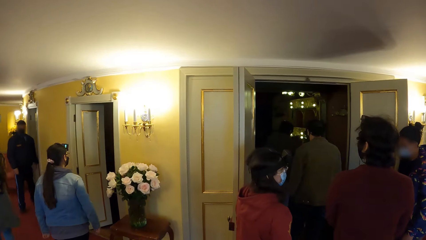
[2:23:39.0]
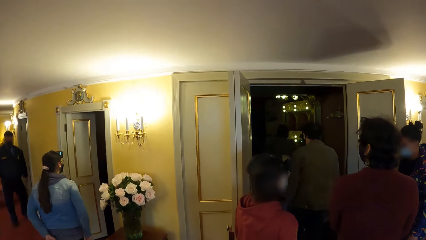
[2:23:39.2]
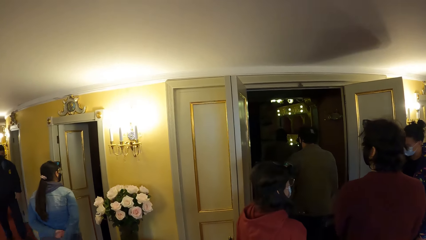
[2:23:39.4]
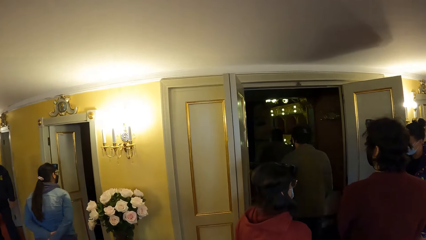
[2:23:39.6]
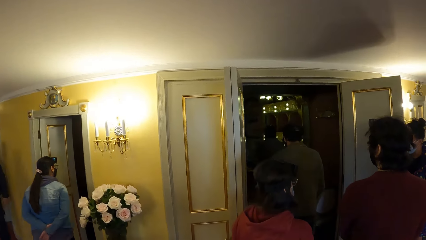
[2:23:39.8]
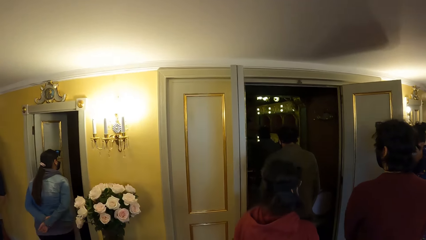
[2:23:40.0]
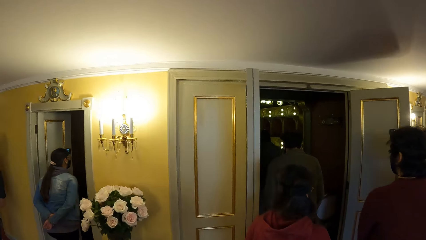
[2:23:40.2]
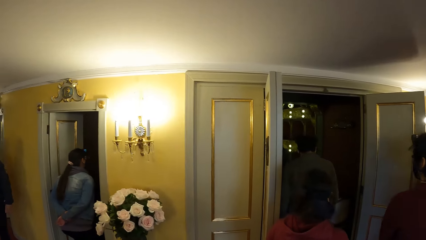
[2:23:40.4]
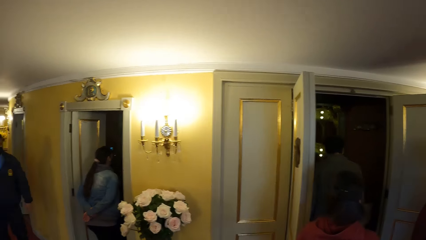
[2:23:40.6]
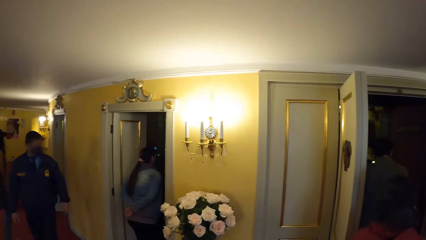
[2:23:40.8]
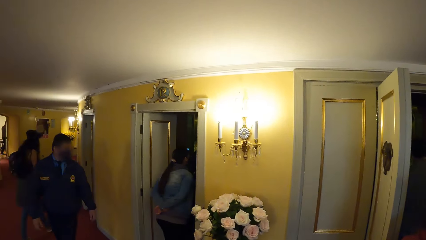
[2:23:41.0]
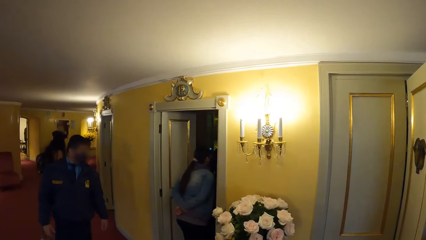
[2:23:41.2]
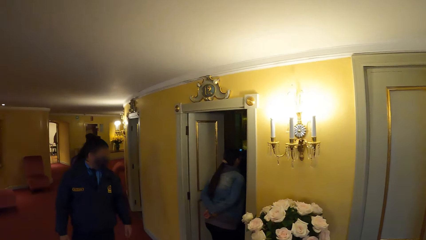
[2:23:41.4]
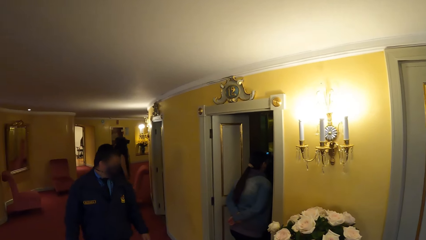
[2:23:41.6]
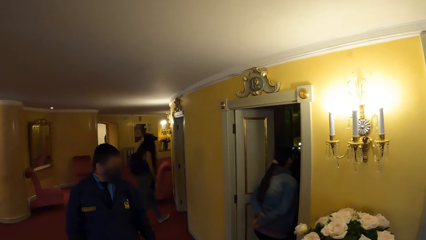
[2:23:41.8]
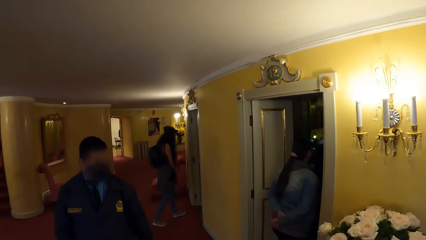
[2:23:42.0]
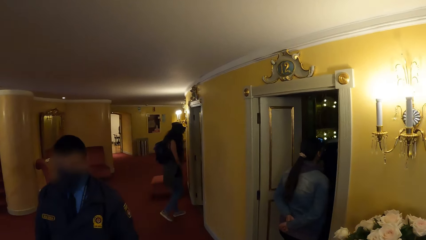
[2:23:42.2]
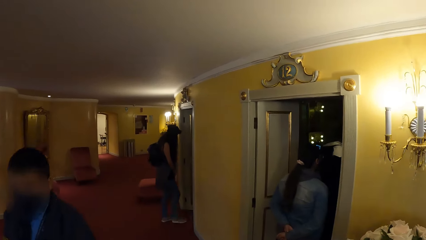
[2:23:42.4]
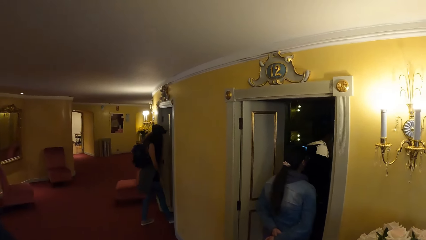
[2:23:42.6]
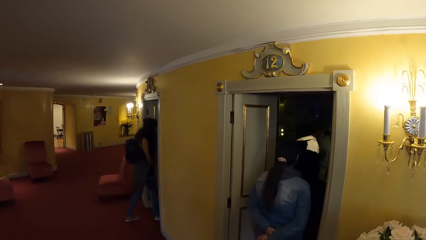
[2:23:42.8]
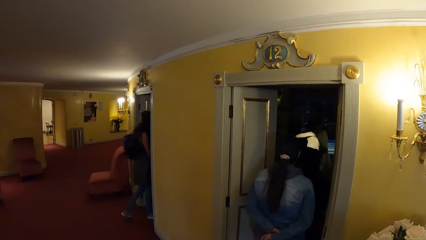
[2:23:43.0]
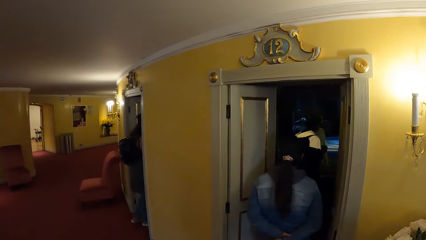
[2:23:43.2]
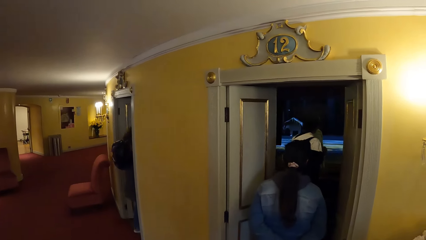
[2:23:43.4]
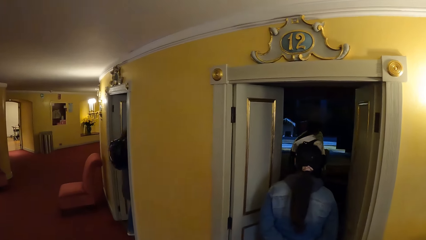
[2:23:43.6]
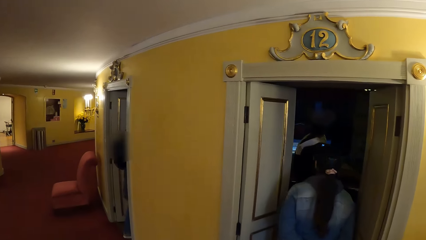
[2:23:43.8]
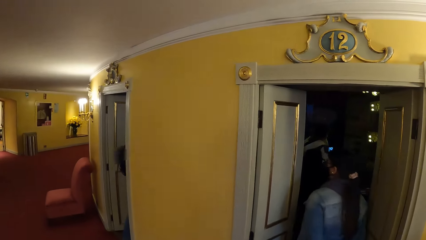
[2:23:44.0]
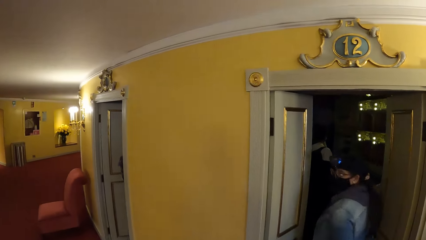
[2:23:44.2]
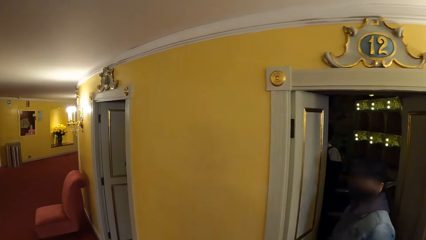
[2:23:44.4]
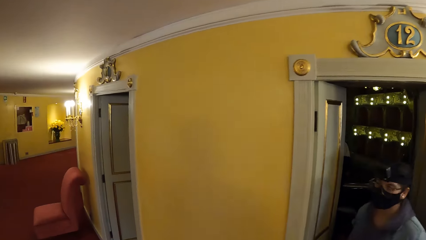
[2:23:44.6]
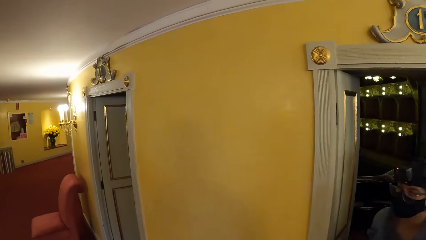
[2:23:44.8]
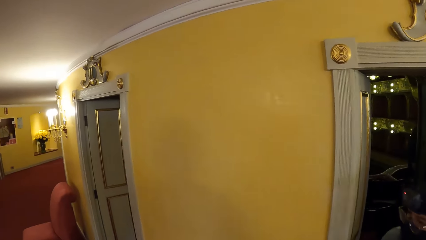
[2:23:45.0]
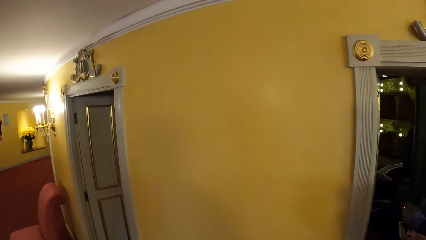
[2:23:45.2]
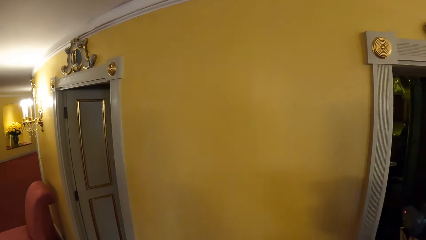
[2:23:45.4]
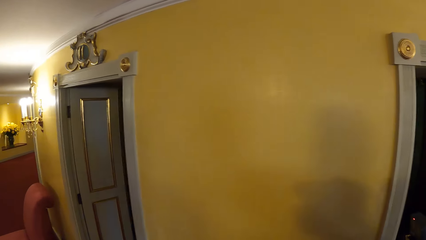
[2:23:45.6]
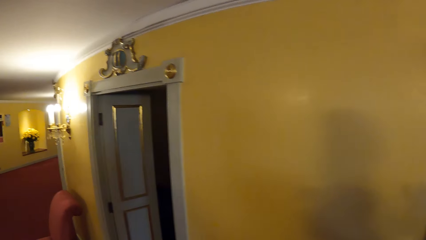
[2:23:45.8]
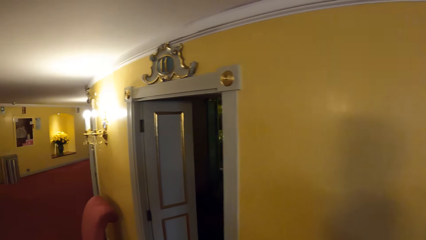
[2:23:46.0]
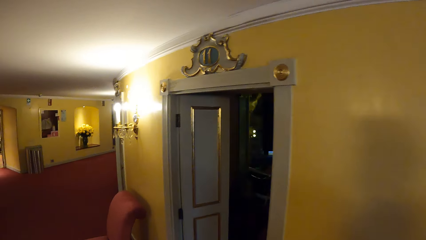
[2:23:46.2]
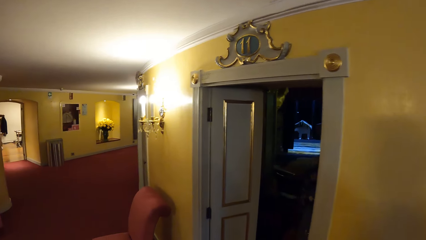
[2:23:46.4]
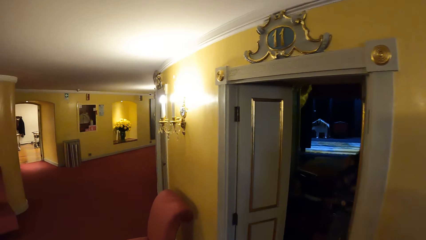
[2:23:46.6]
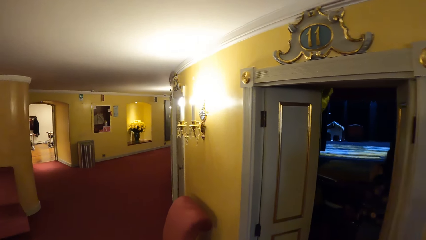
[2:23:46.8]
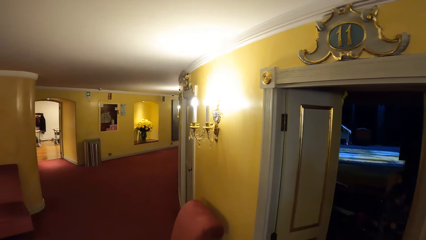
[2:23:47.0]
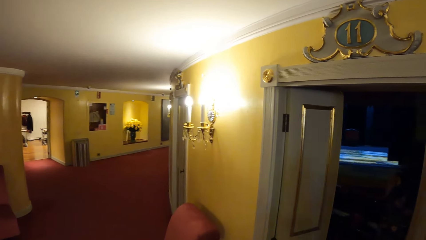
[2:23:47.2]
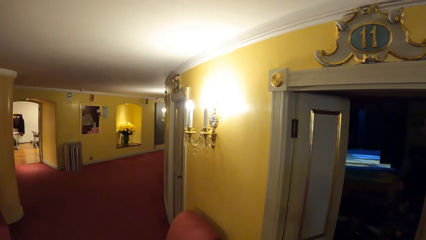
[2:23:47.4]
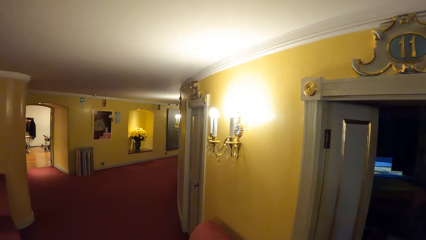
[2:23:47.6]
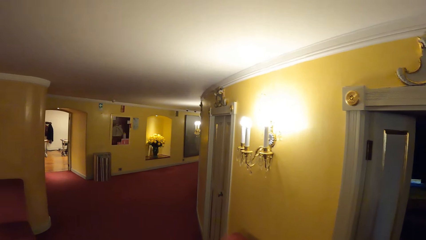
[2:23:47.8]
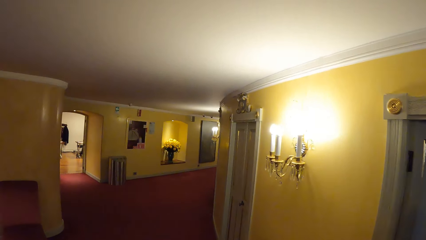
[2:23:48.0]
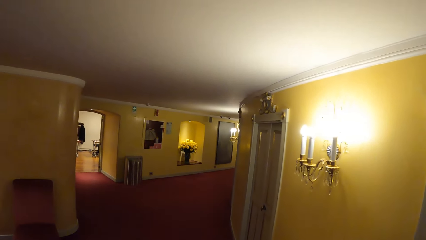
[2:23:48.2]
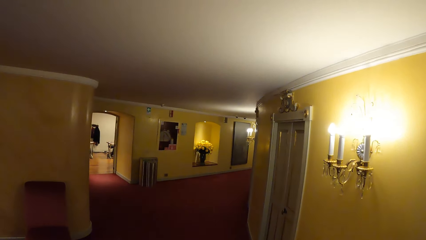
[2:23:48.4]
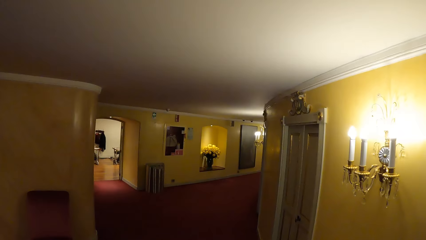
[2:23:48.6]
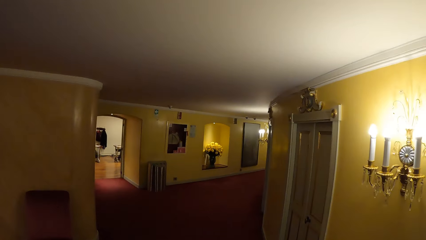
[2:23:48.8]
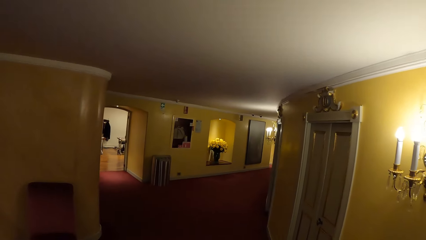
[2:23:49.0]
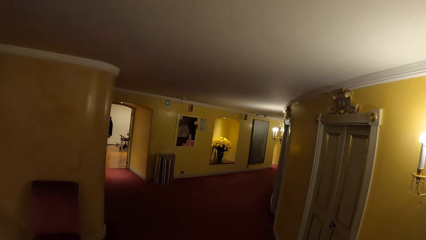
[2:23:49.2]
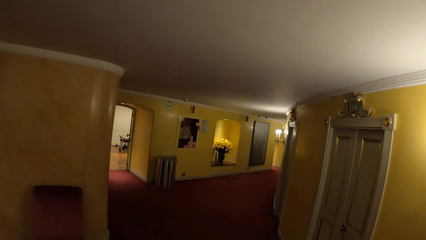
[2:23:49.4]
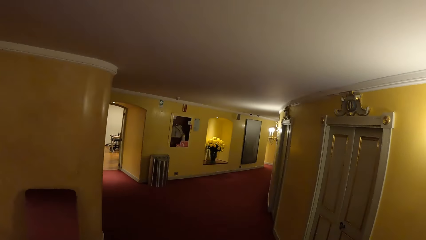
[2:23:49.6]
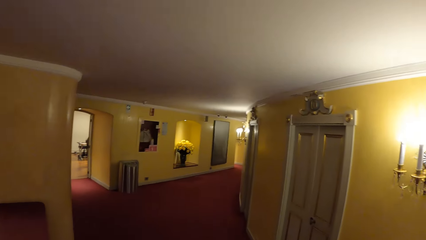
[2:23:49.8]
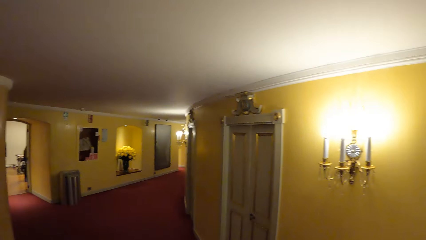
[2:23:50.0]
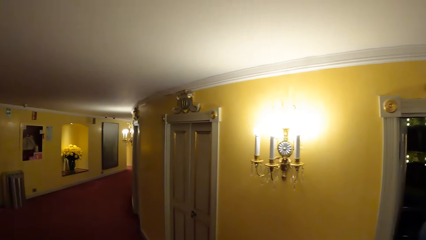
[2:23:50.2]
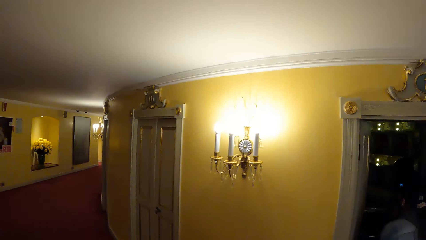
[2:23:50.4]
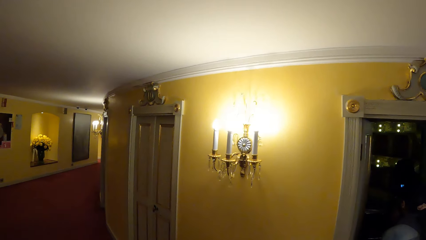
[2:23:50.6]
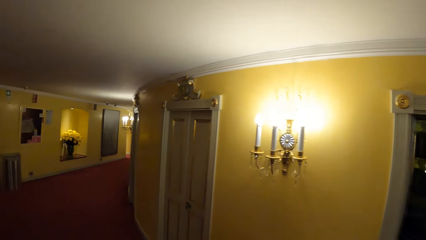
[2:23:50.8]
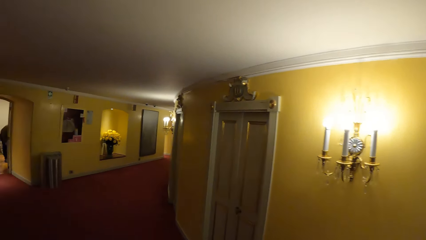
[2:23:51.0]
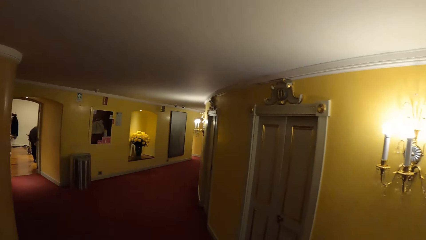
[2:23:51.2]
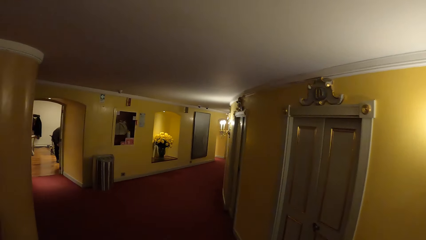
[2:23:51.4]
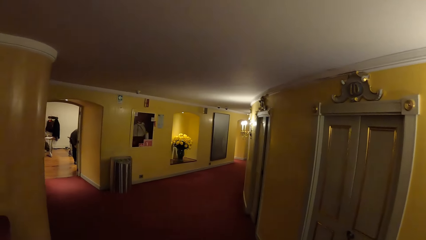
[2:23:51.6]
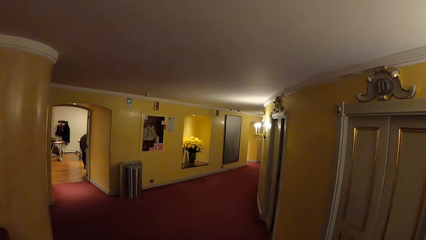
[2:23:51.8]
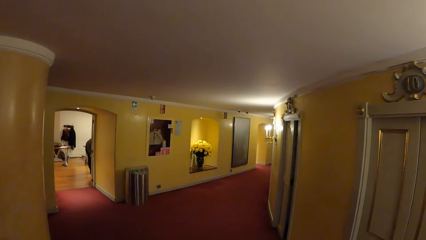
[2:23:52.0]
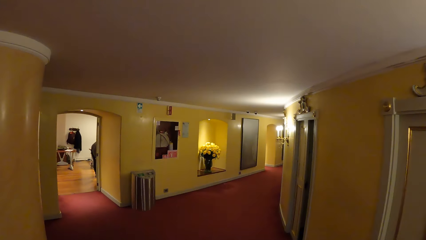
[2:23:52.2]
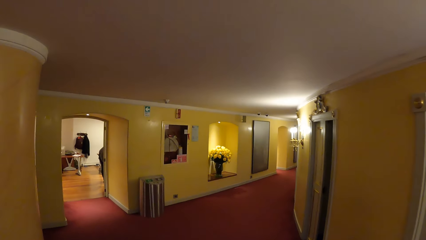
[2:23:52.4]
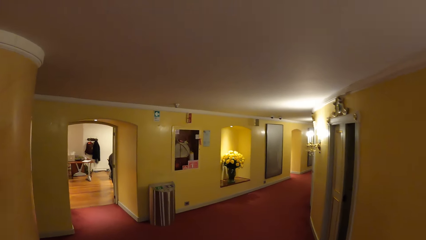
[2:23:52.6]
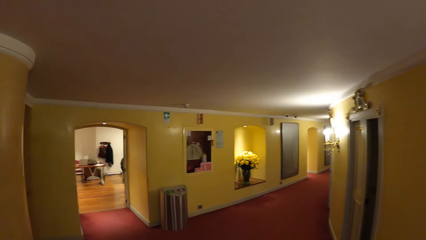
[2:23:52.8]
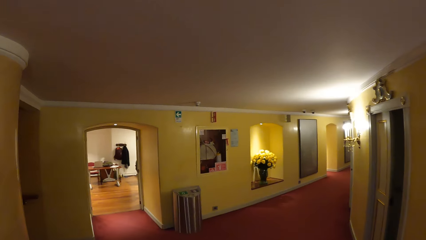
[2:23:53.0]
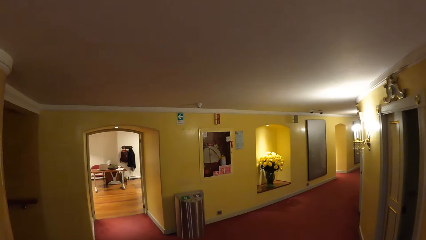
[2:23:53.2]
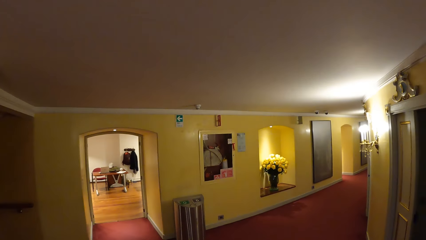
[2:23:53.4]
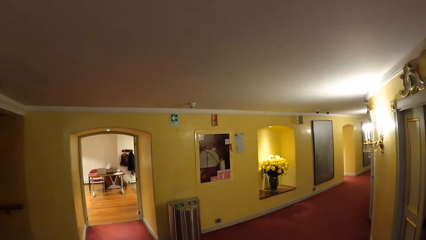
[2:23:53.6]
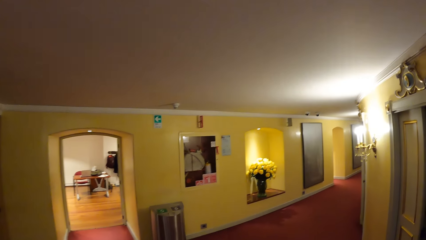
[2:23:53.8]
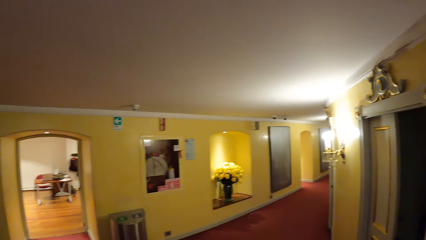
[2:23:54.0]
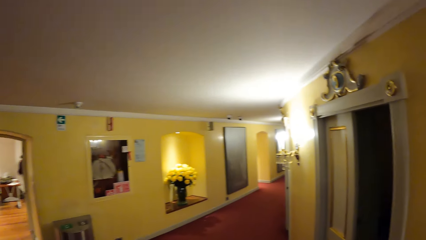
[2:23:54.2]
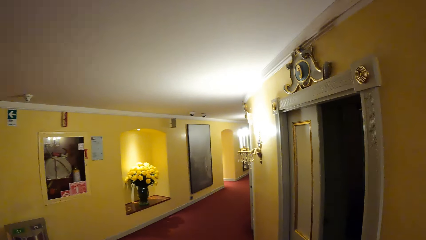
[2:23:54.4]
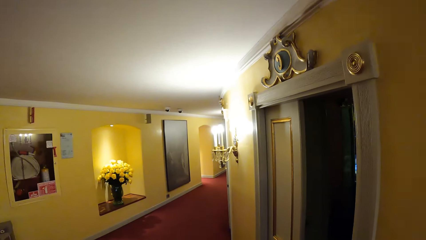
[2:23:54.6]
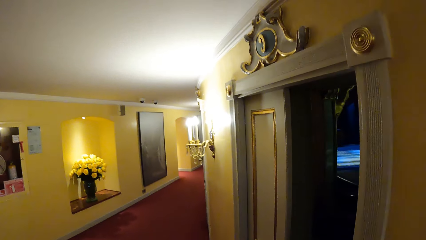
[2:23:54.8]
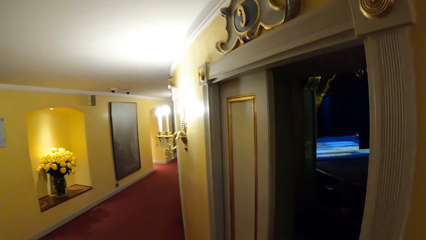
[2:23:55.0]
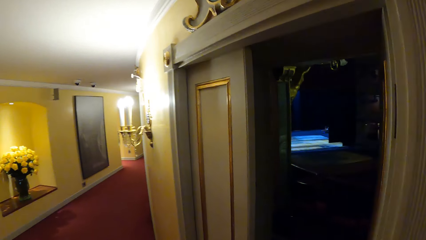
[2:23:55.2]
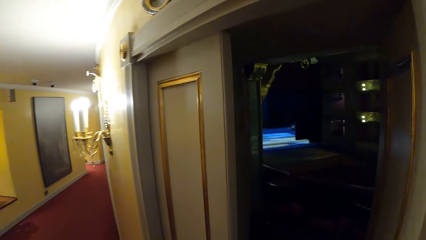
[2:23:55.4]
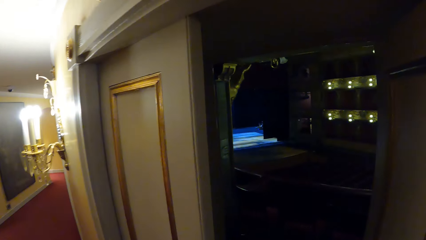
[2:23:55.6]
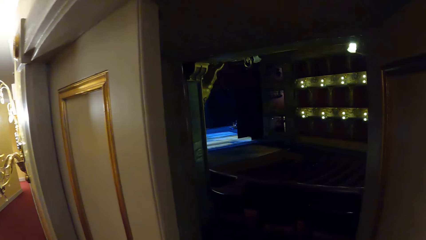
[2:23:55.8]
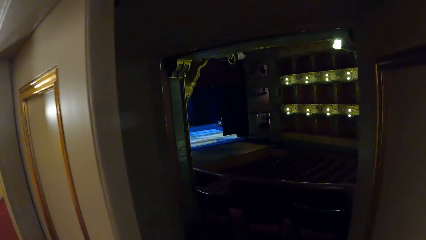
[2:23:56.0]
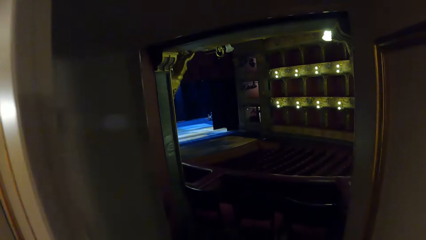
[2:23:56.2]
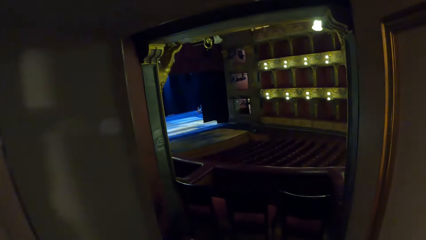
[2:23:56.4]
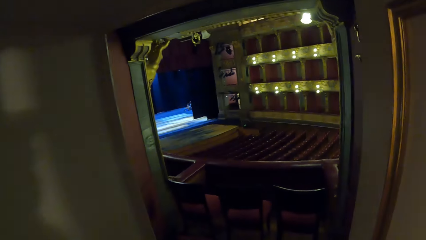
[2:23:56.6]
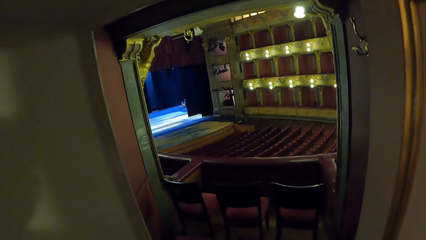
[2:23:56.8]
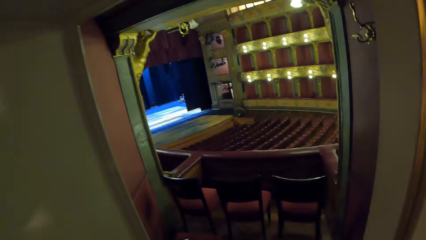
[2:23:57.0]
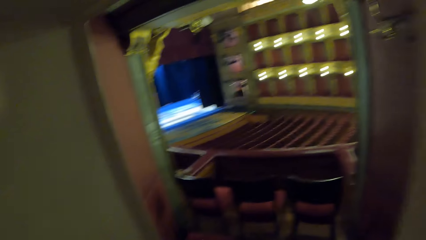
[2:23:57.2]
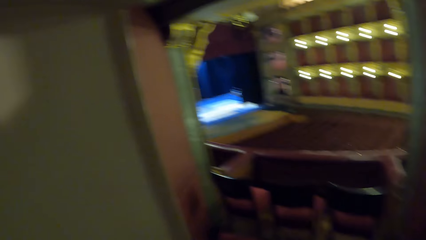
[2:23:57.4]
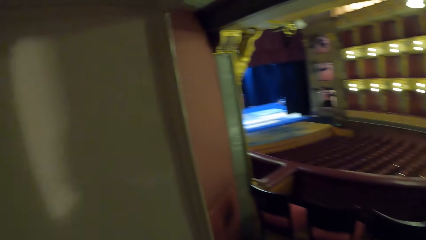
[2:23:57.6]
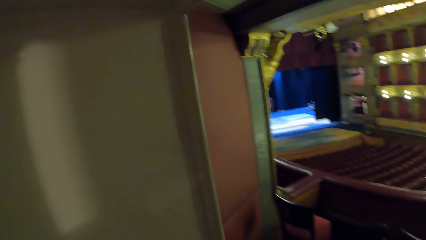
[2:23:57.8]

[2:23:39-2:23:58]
The camera wearer moves around. They walk into the room.
